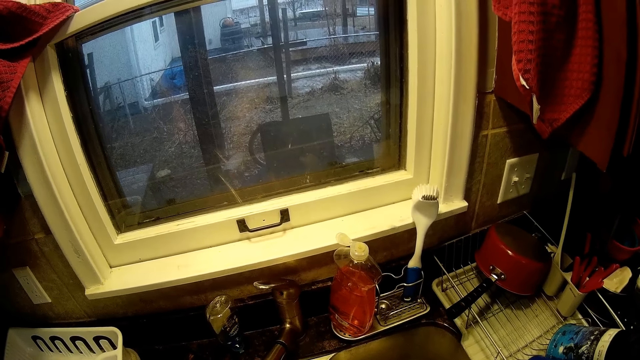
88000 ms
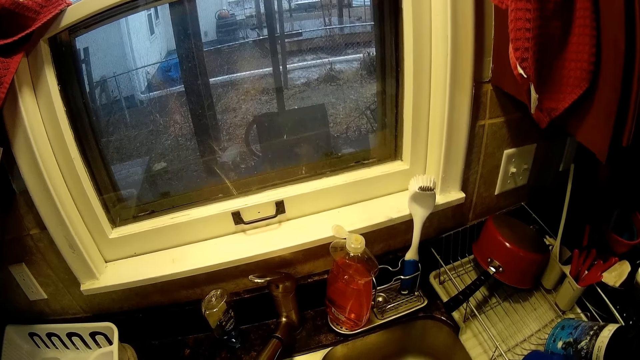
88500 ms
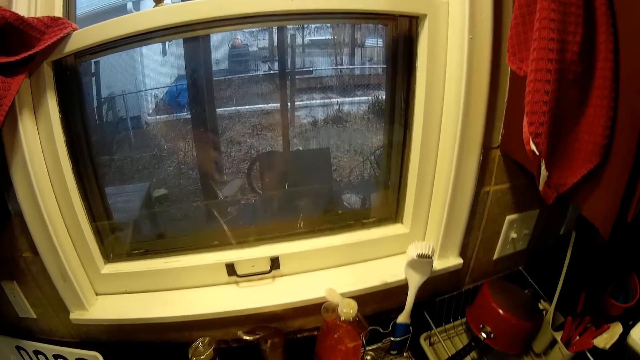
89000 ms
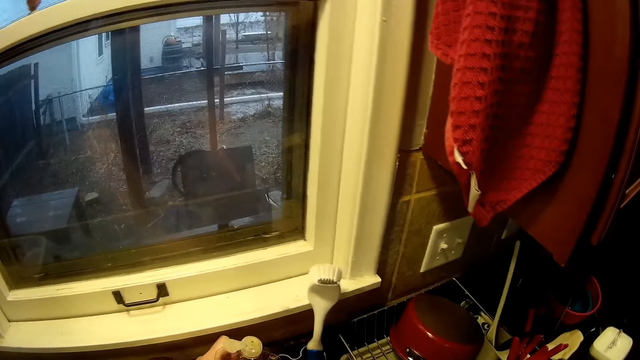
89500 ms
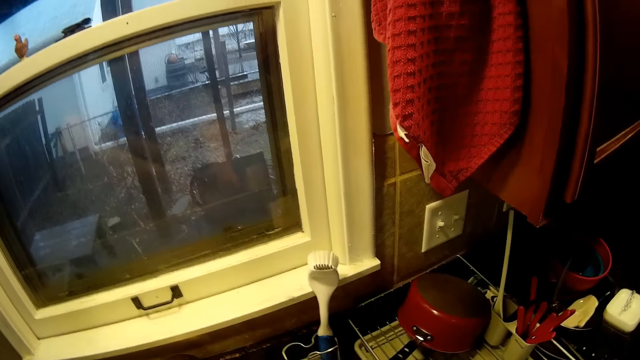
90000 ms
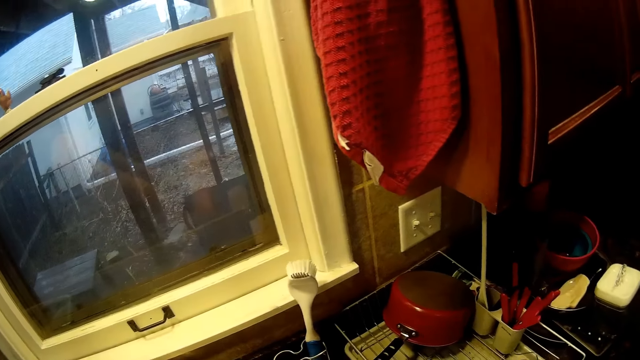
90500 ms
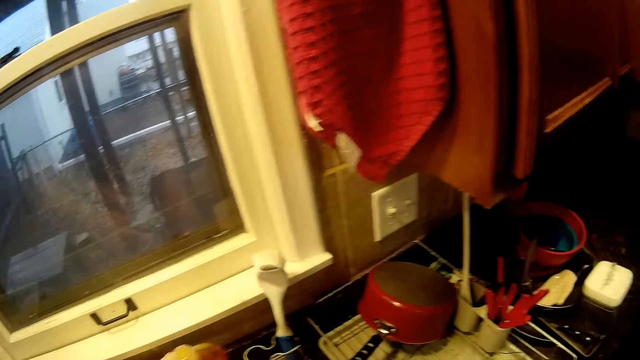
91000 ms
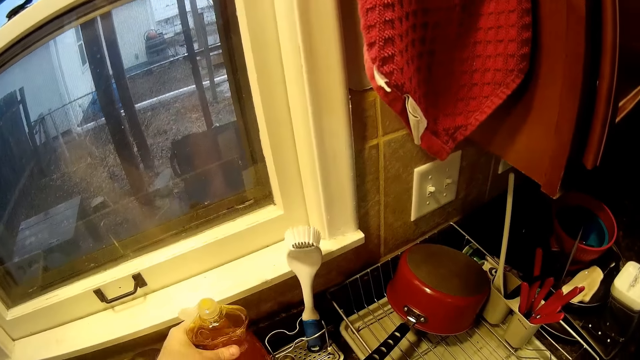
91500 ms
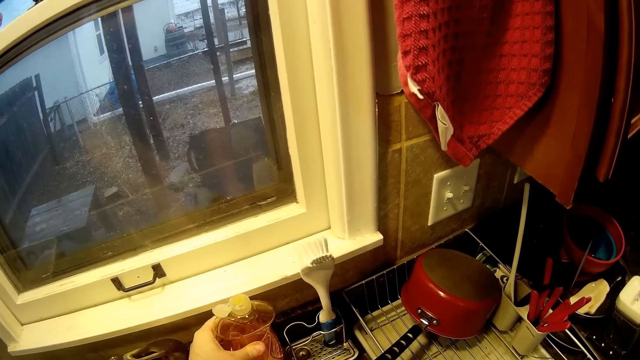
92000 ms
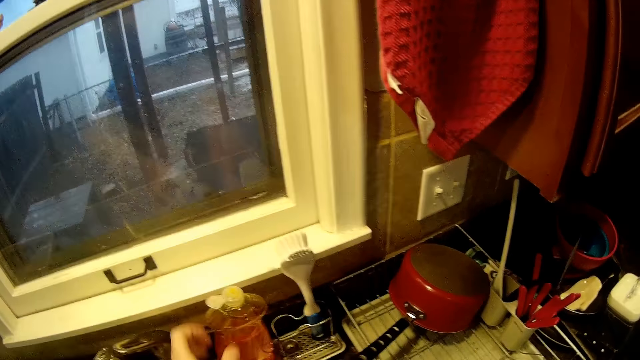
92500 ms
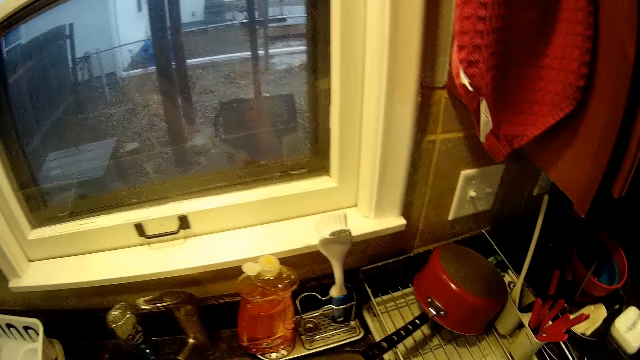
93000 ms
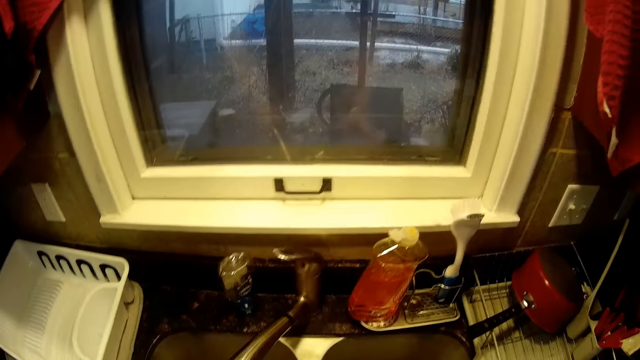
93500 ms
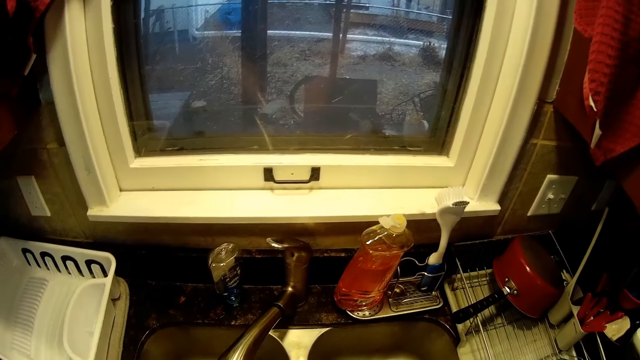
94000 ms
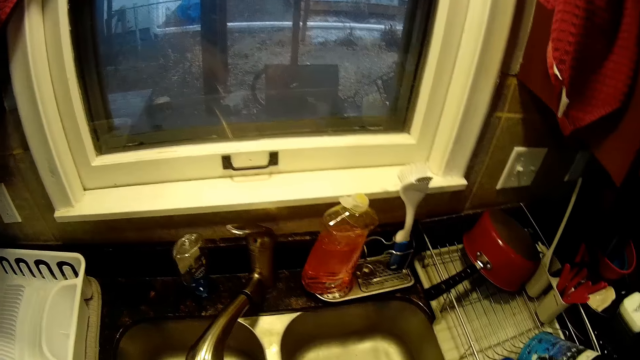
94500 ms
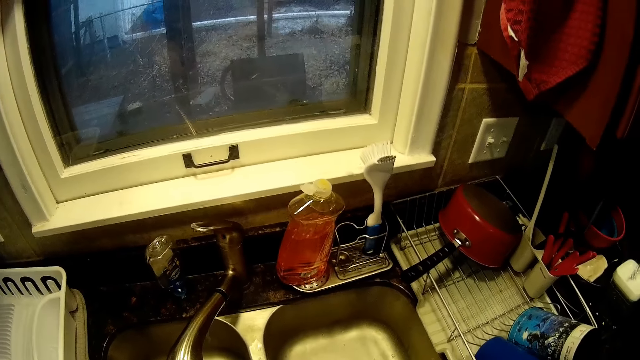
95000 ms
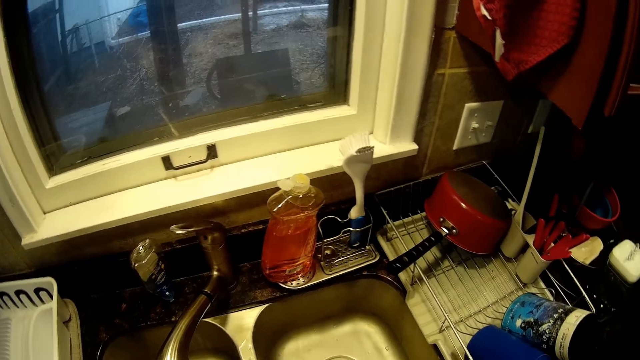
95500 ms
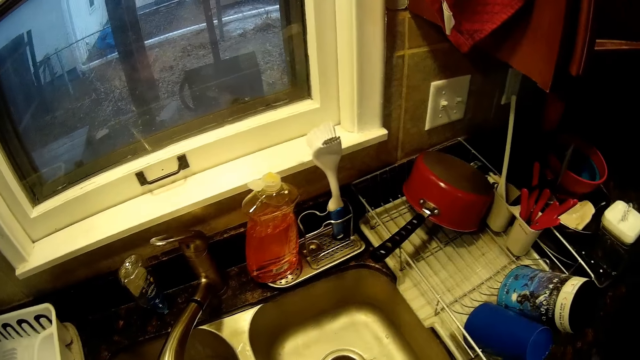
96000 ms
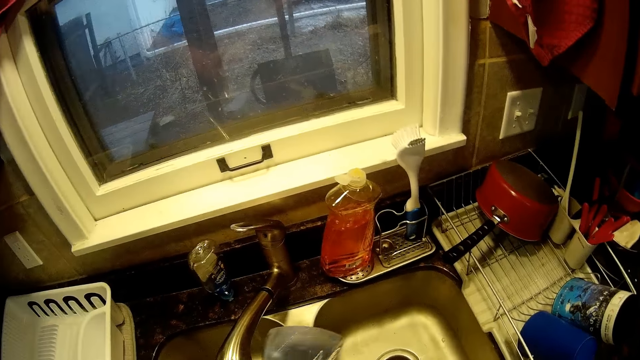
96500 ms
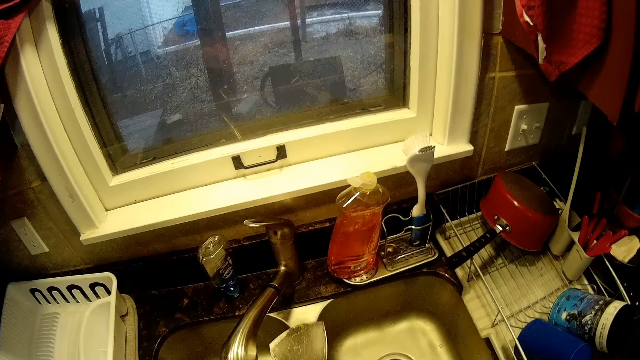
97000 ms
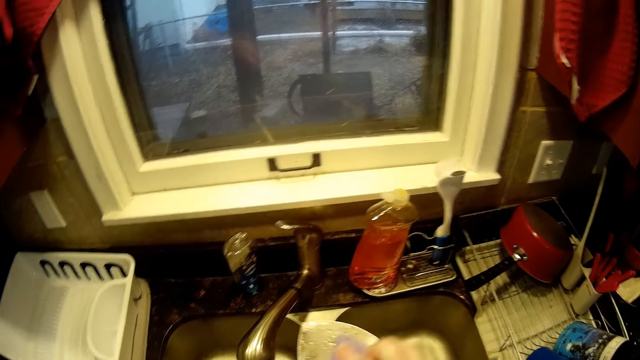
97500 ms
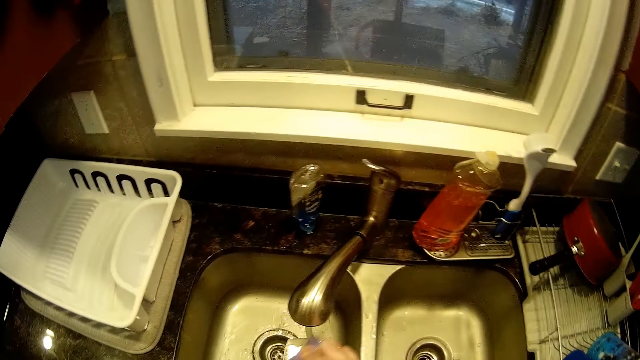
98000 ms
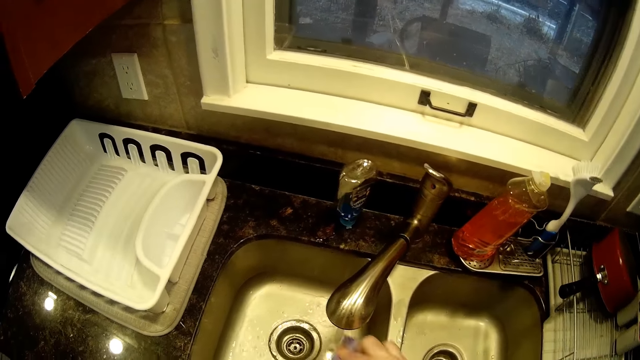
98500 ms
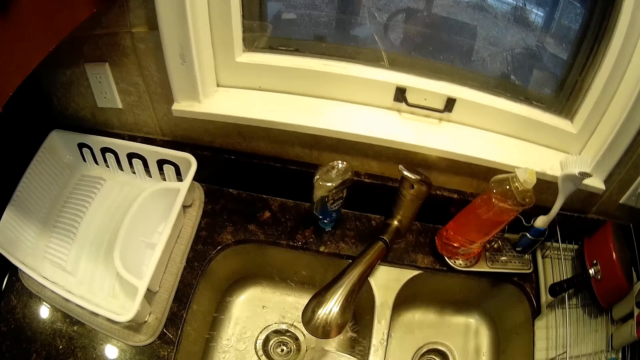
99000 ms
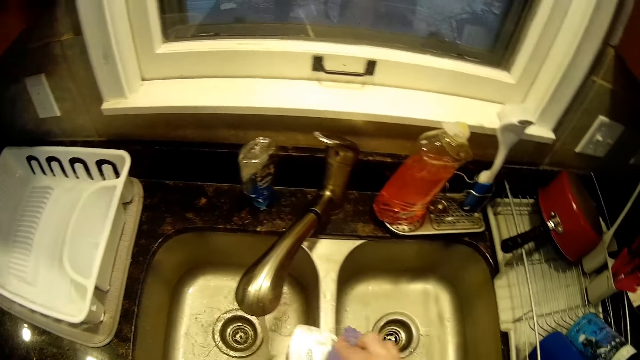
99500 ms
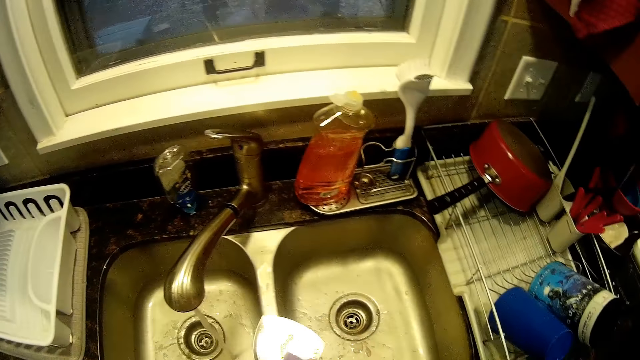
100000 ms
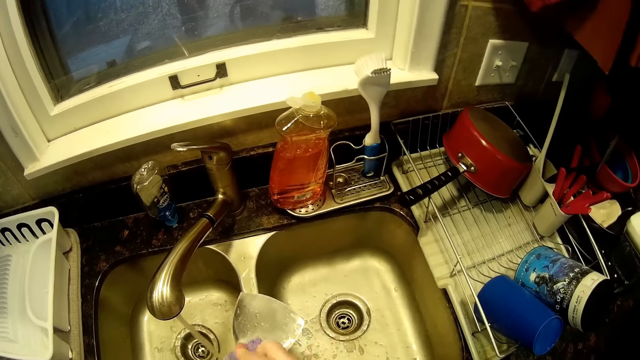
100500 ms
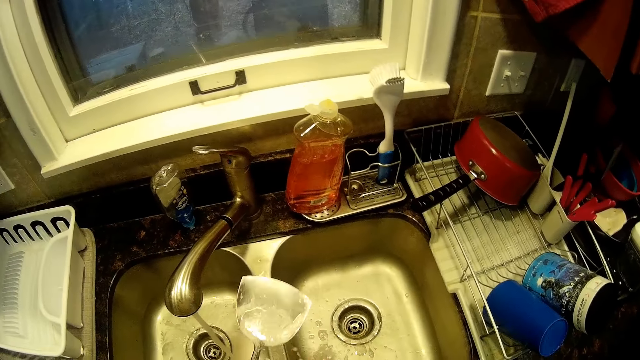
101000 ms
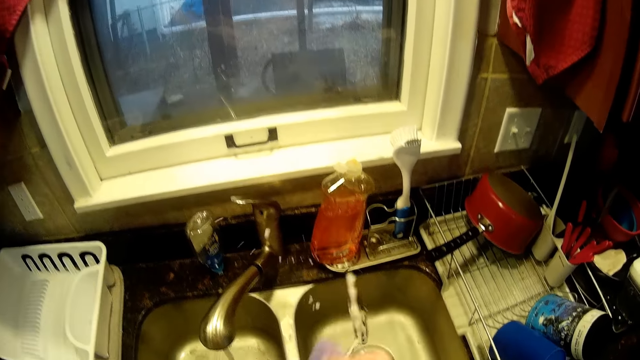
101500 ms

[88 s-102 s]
The camera wearer looks in the sink. They pick the washing utensils soap and put the soap in the sponge. They return the washing utensils soap. They wash a spatula in the sink. They wash a cooking spoon.

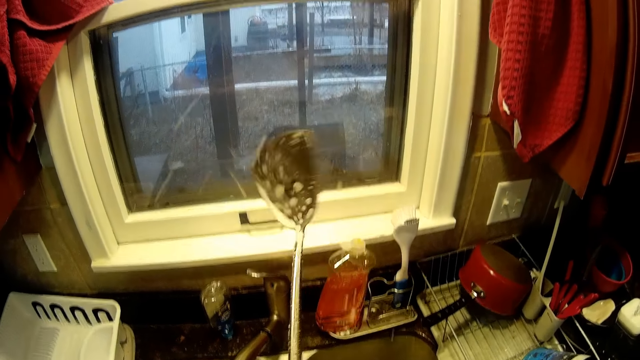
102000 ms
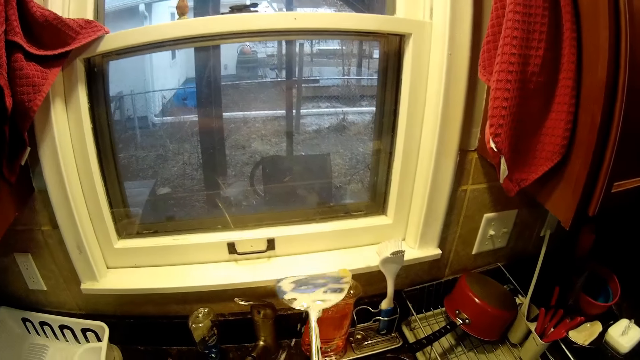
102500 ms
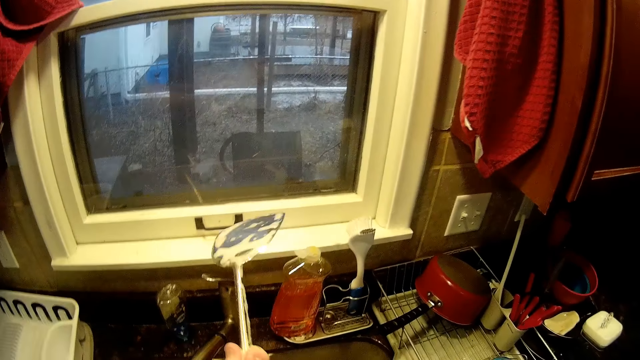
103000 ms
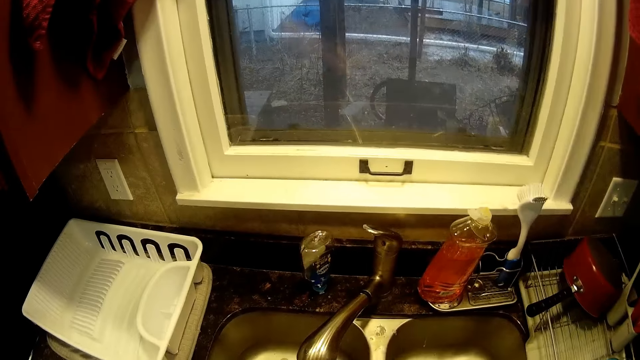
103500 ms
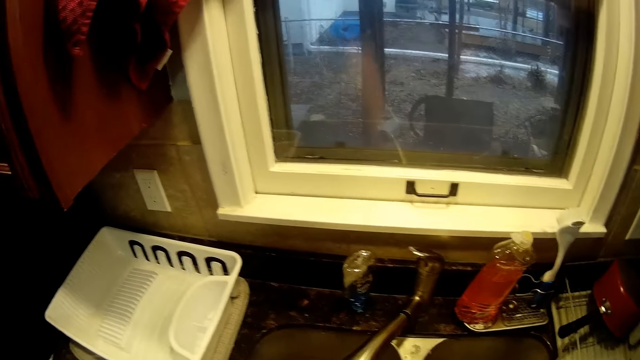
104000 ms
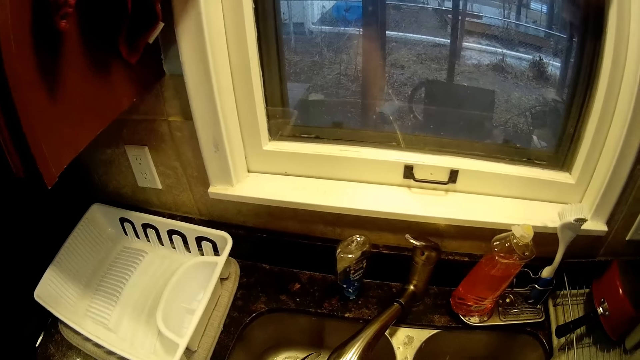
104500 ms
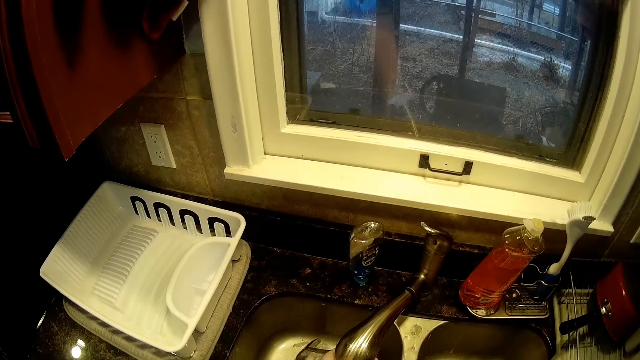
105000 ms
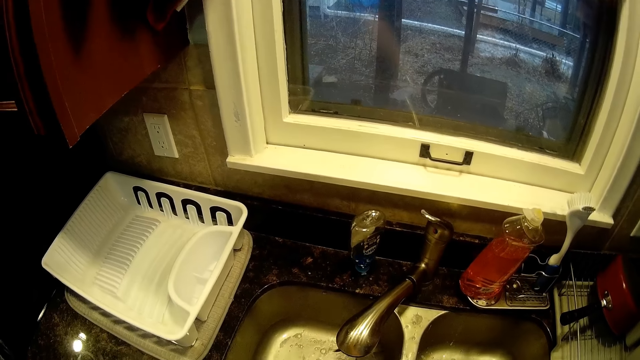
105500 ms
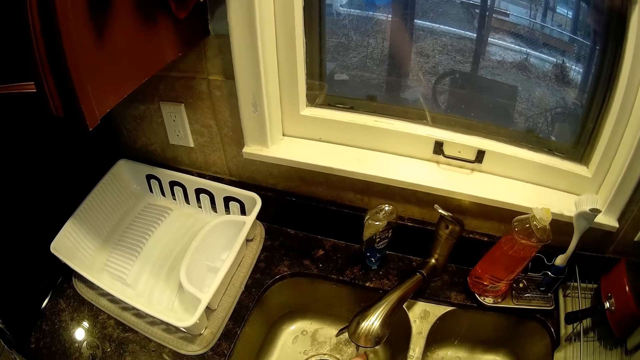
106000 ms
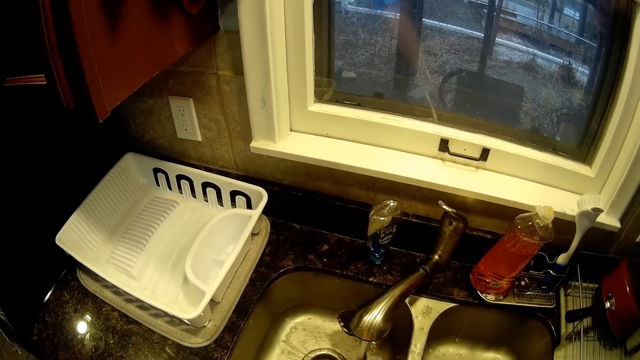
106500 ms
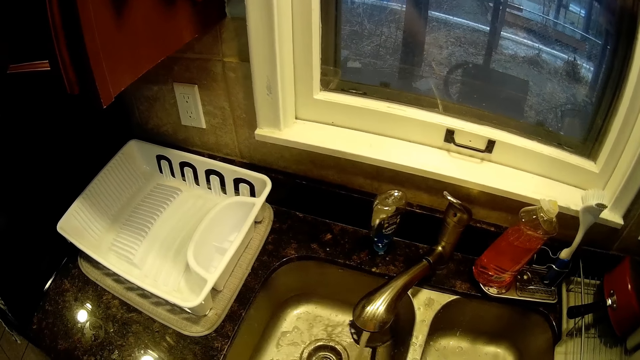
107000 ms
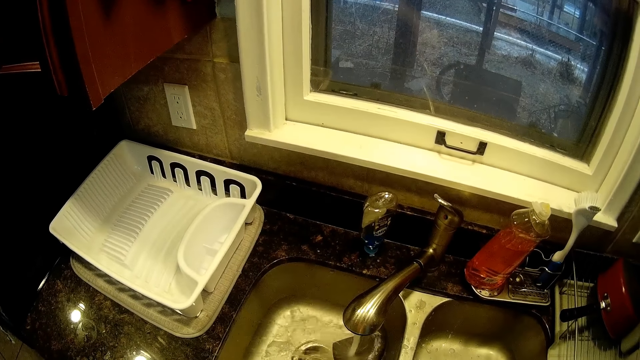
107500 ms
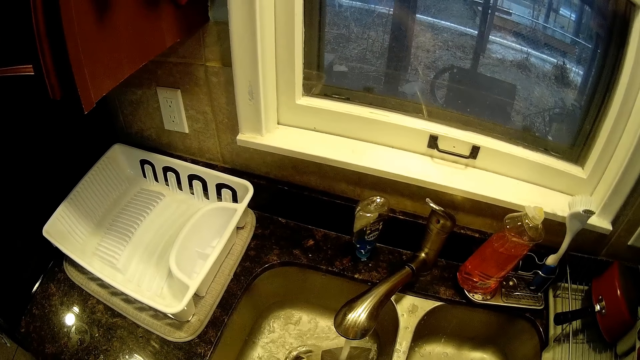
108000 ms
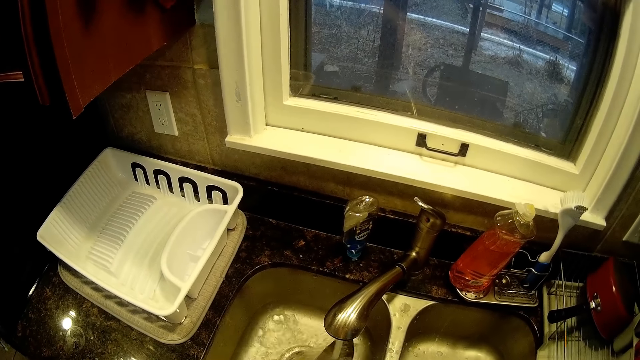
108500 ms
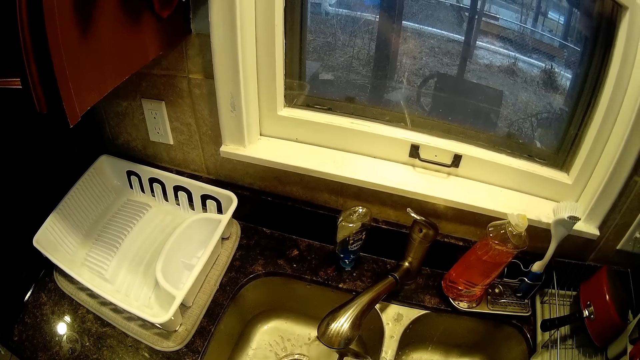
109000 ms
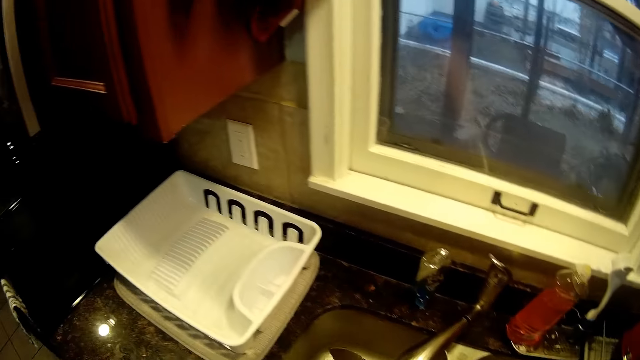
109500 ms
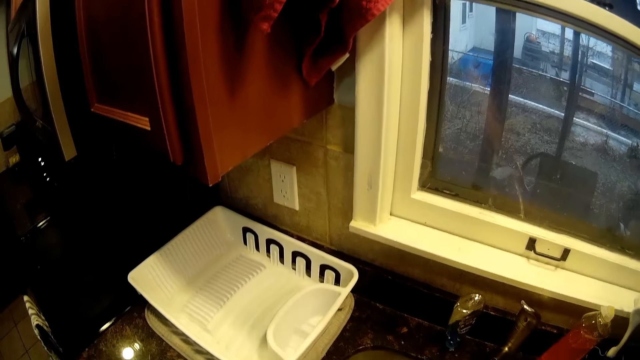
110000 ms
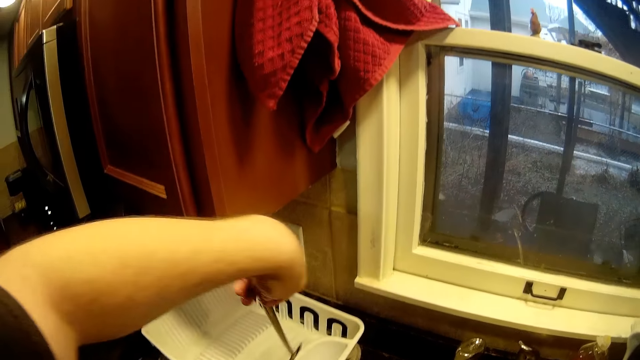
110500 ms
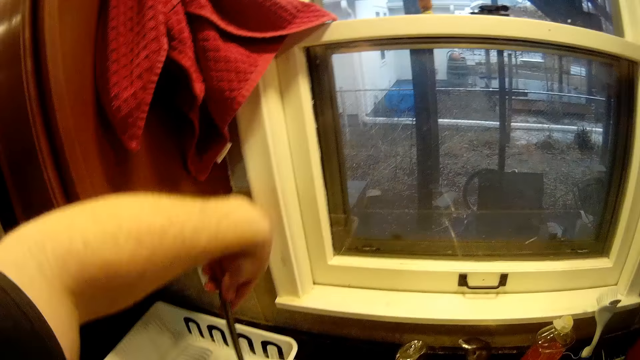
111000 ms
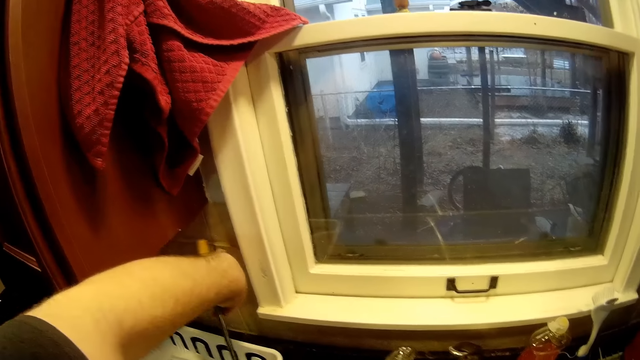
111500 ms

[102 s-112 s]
The camera wearer puts the spatula in the dish rack.
